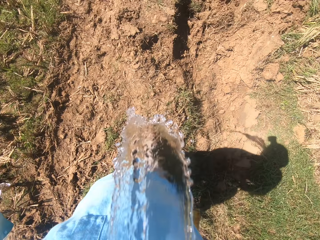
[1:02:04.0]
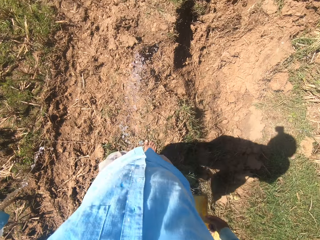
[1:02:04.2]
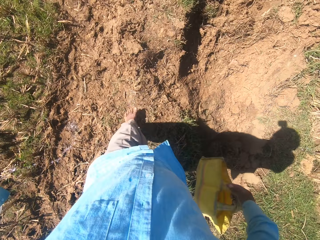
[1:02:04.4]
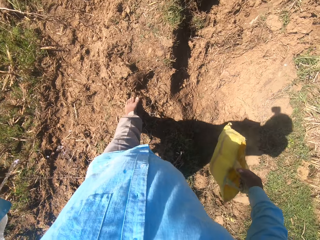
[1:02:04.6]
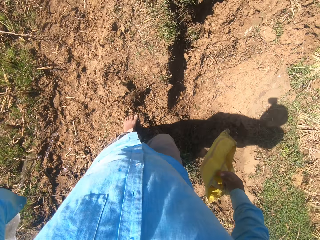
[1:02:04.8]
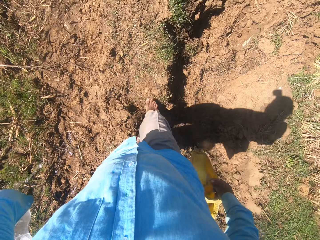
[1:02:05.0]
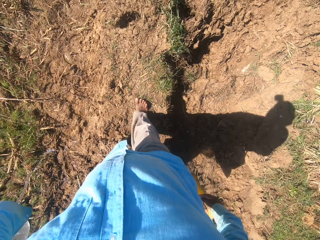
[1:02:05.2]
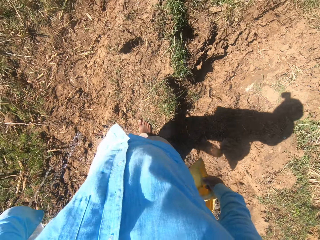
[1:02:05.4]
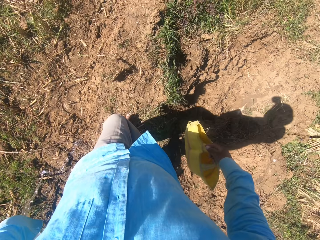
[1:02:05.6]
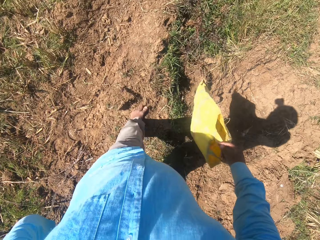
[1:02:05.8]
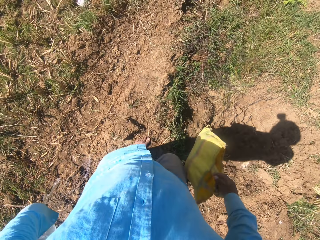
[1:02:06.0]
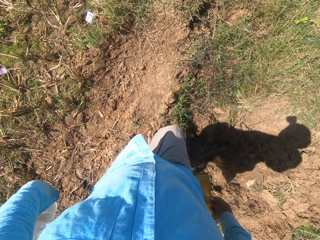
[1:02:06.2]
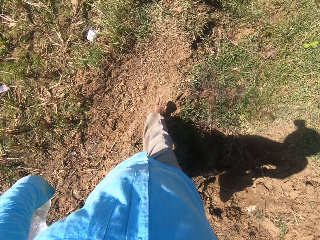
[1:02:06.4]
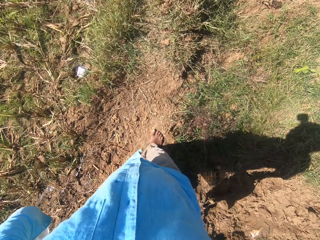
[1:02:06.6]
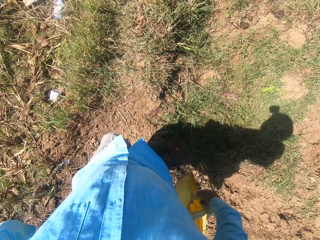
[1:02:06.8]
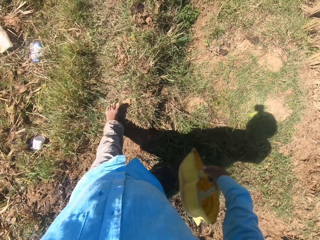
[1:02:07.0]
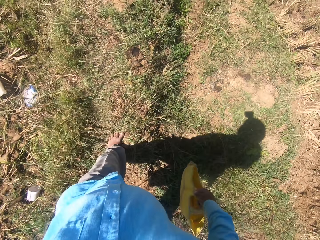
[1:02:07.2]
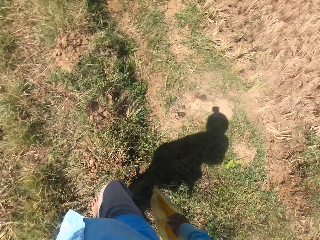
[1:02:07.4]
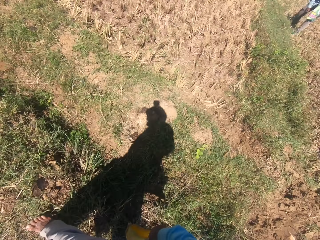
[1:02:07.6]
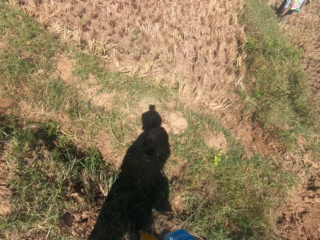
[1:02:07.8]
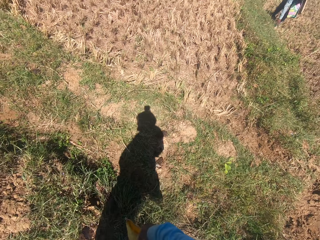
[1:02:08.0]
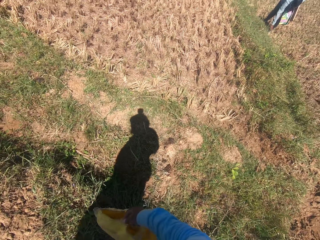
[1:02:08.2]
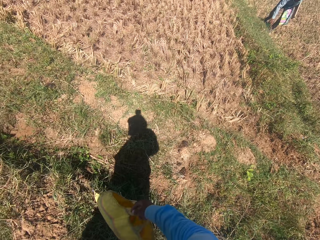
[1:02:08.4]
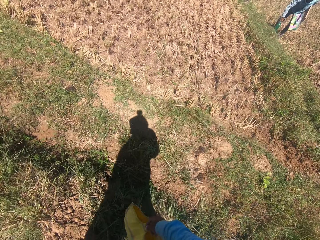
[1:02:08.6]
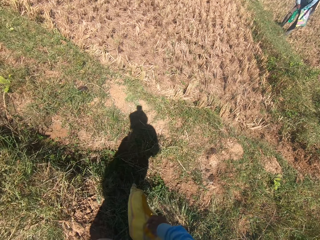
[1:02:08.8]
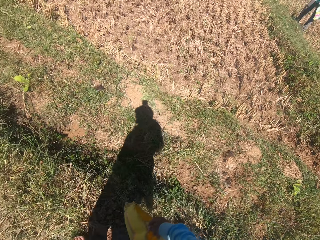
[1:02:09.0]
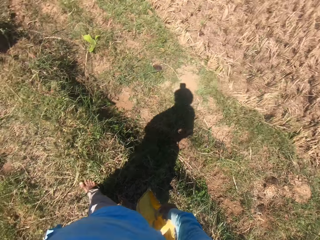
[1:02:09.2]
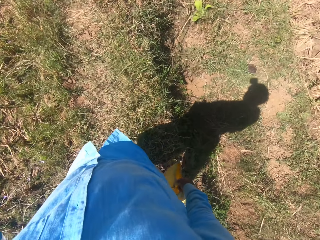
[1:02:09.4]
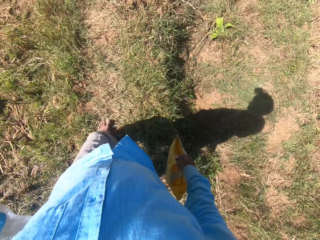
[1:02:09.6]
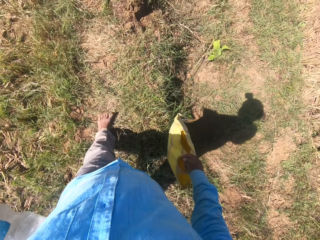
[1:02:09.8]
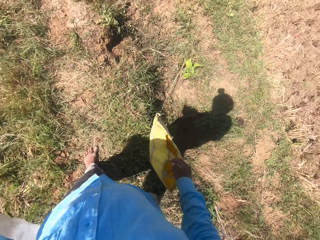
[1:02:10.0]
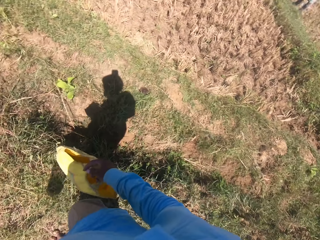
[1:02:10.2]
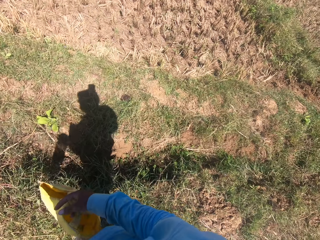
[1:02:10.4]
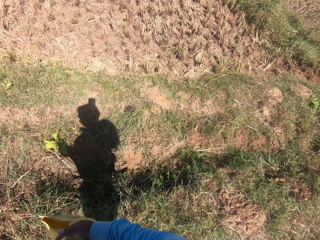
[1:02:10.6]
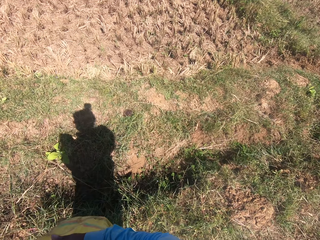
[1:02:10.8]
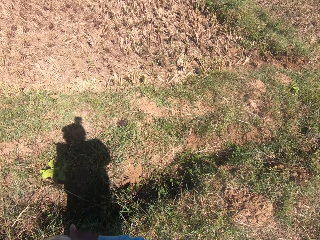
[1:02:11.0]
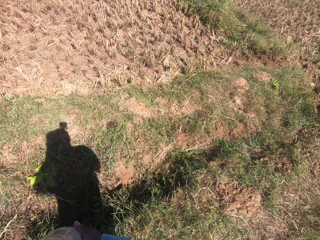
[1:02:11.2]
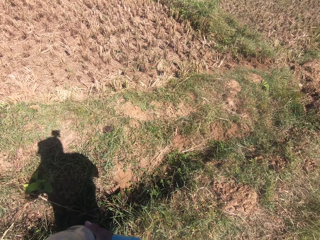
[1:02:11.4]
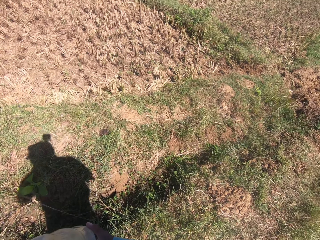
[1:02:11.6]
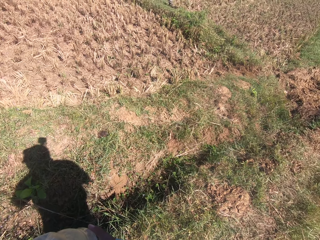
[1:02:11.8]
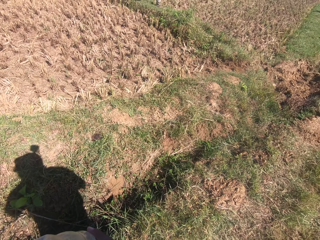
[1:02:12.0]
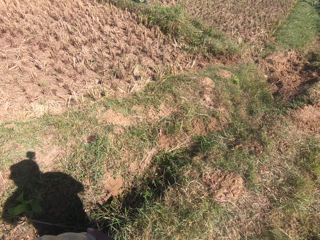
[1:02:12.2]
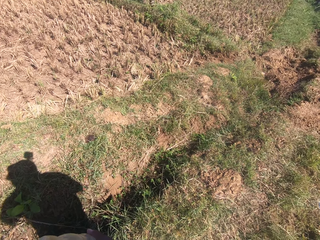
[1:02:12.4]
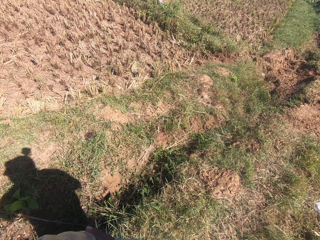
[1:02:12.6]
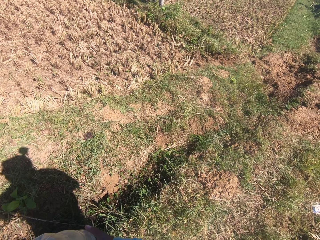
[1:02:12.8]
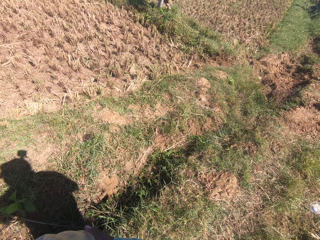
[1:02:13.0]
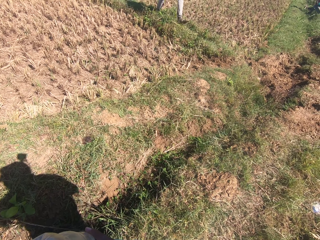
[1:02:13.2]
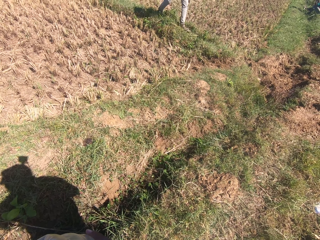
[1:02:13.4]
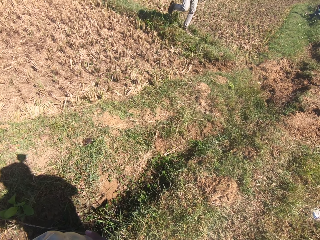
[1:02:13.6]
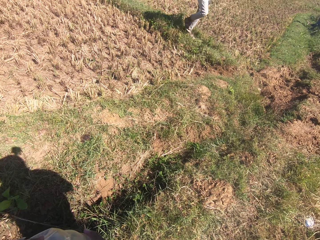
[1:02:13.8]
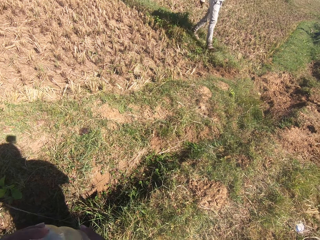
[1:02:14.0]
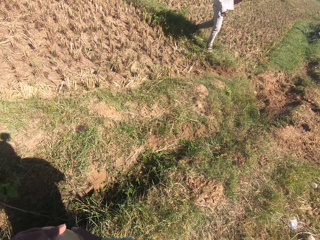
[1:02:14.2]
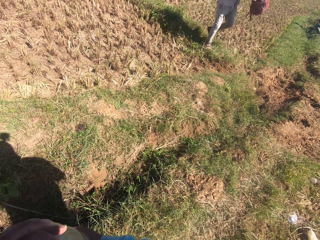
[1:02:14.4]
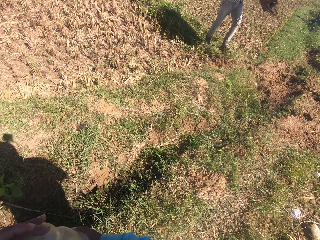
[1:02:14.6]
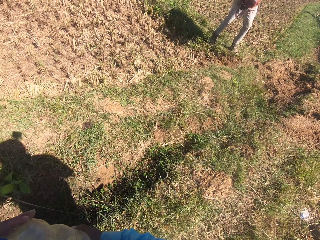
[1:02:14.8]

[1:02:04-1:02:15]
The camera wearer walks around the plantation field. They spit the water on the ground. They empty the bottle of water on the ground. They look at a man. They walk around the plantation field. The man touches the grass. The camera wearer covers the bottle. Another man walks on the far right of the camera wearer.

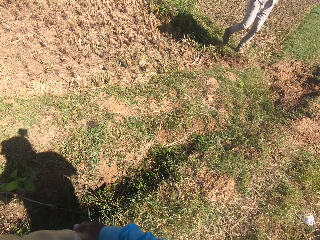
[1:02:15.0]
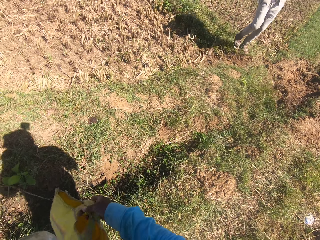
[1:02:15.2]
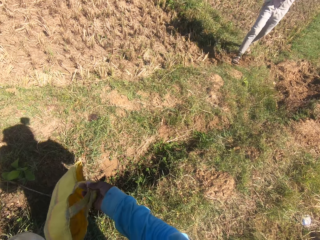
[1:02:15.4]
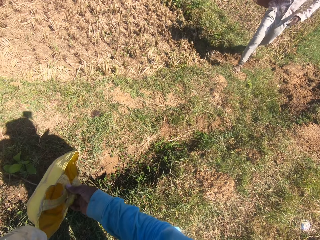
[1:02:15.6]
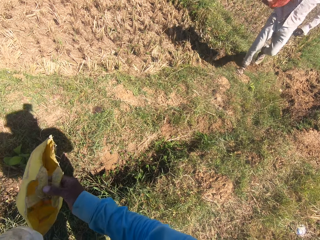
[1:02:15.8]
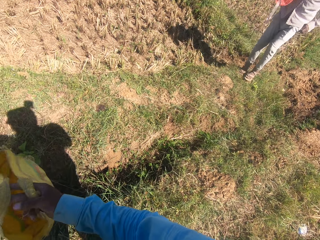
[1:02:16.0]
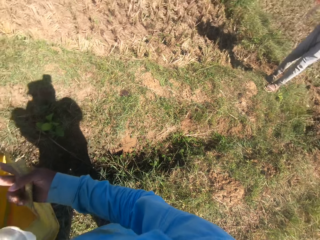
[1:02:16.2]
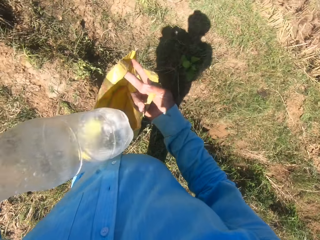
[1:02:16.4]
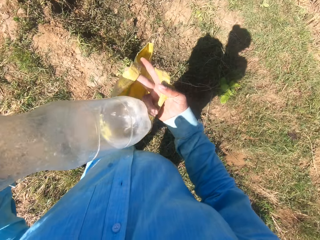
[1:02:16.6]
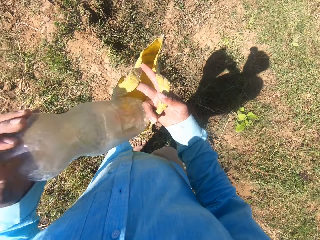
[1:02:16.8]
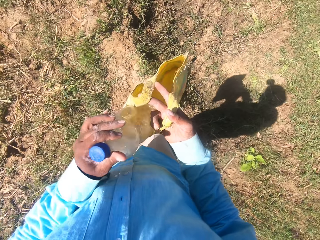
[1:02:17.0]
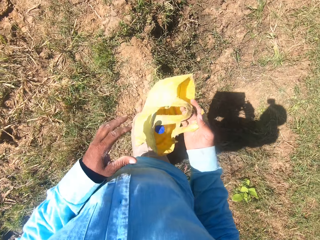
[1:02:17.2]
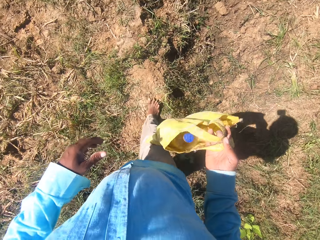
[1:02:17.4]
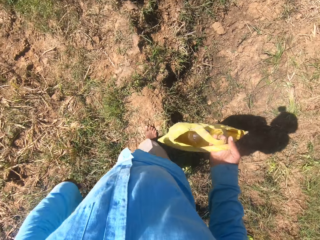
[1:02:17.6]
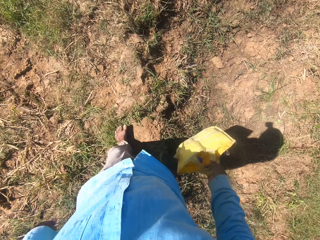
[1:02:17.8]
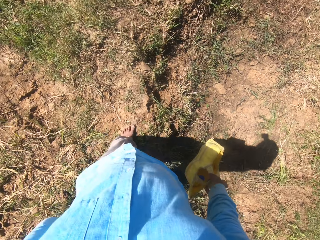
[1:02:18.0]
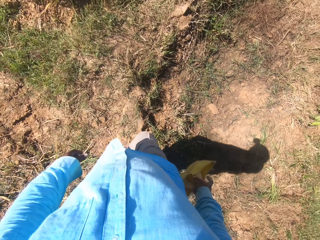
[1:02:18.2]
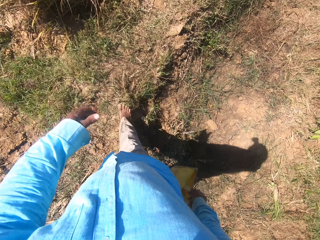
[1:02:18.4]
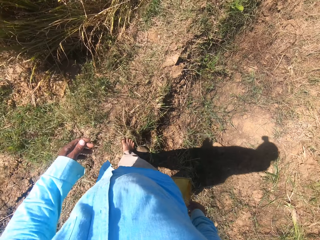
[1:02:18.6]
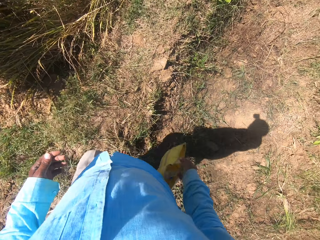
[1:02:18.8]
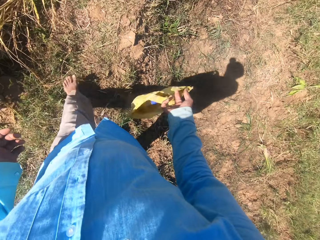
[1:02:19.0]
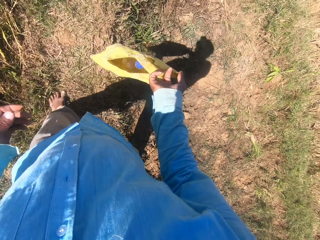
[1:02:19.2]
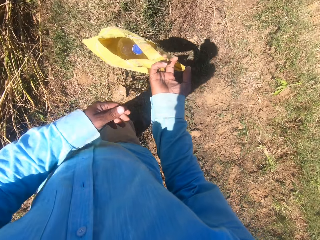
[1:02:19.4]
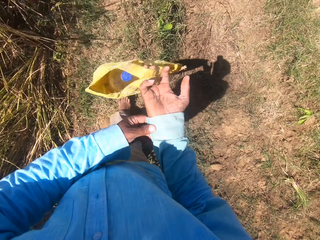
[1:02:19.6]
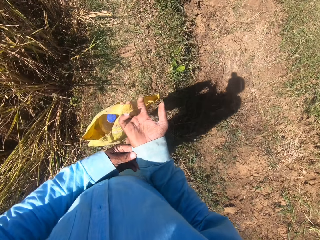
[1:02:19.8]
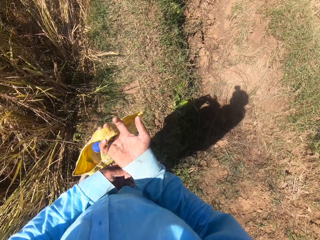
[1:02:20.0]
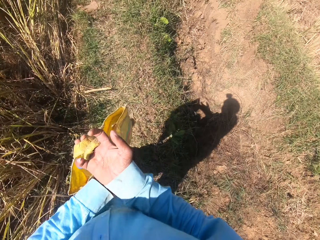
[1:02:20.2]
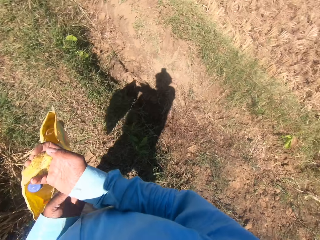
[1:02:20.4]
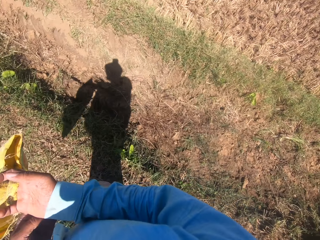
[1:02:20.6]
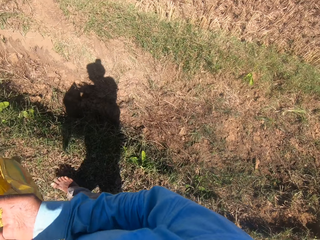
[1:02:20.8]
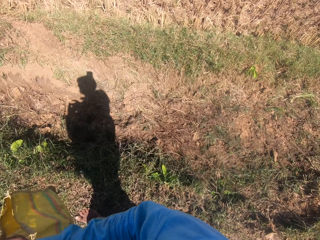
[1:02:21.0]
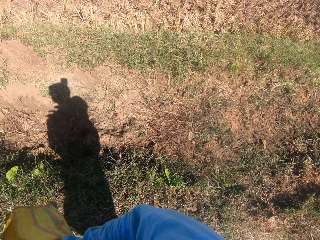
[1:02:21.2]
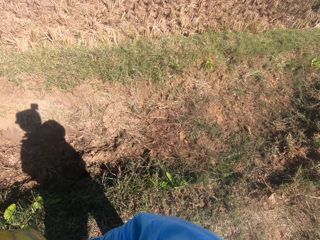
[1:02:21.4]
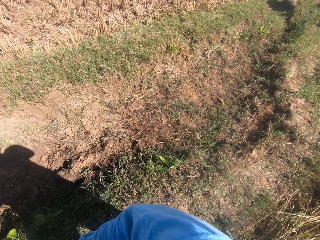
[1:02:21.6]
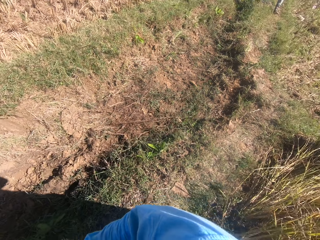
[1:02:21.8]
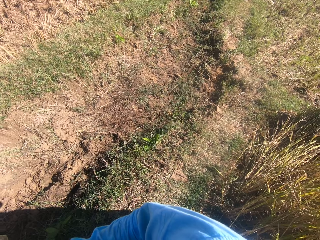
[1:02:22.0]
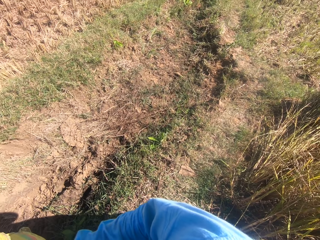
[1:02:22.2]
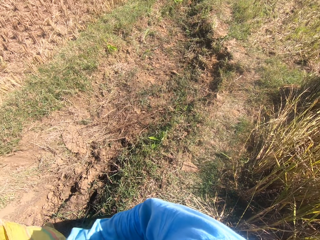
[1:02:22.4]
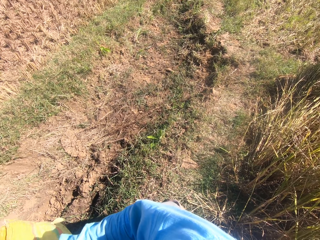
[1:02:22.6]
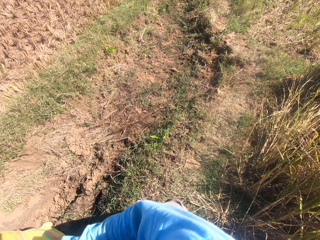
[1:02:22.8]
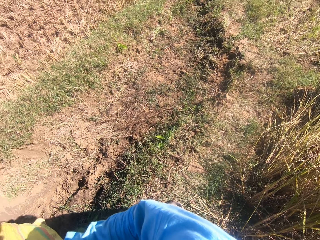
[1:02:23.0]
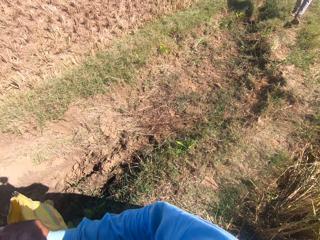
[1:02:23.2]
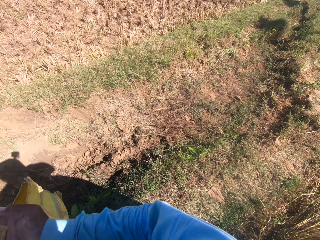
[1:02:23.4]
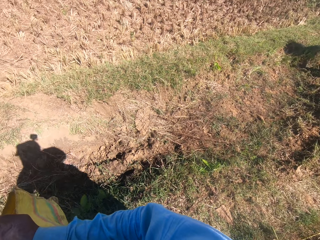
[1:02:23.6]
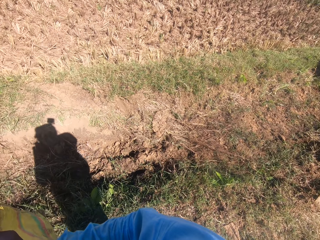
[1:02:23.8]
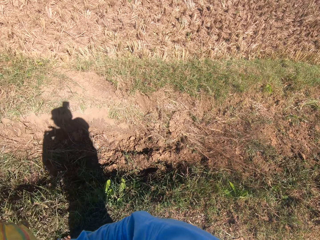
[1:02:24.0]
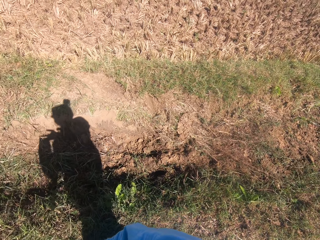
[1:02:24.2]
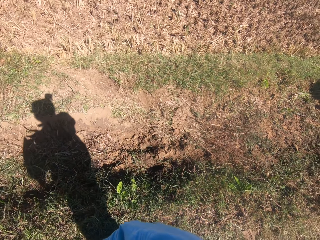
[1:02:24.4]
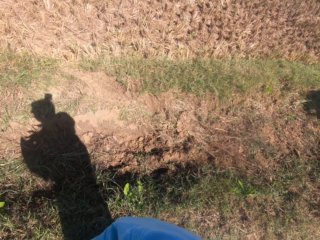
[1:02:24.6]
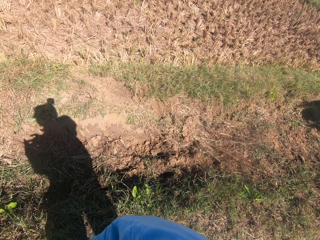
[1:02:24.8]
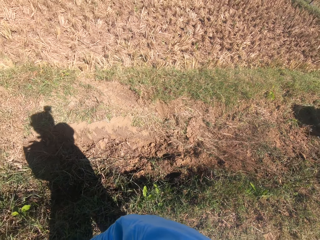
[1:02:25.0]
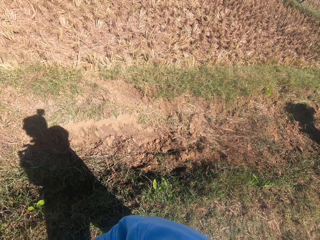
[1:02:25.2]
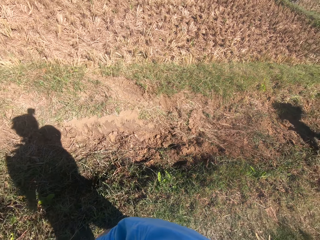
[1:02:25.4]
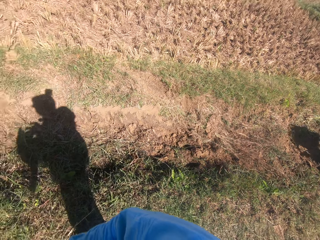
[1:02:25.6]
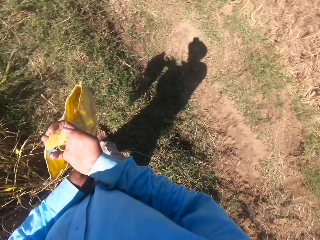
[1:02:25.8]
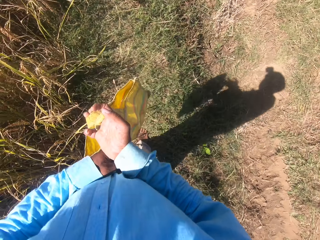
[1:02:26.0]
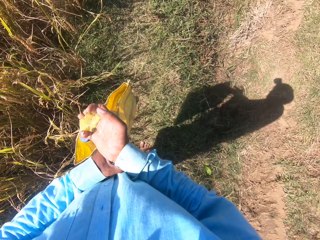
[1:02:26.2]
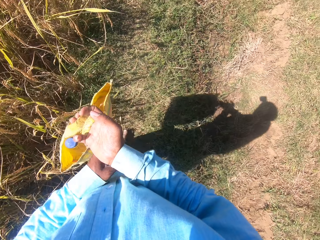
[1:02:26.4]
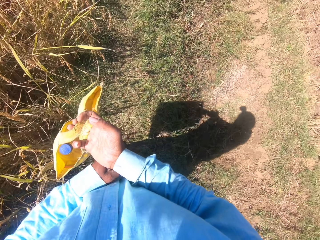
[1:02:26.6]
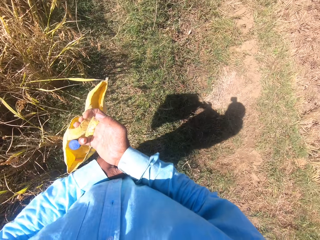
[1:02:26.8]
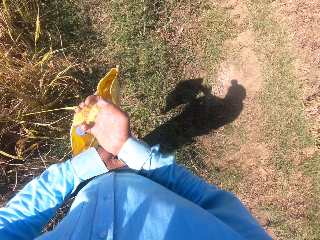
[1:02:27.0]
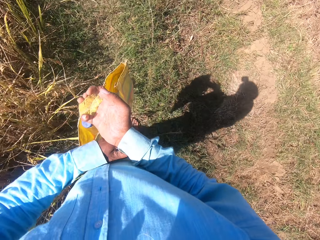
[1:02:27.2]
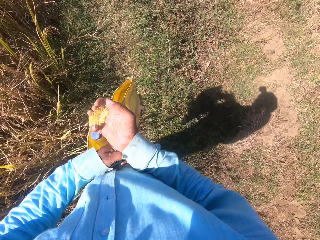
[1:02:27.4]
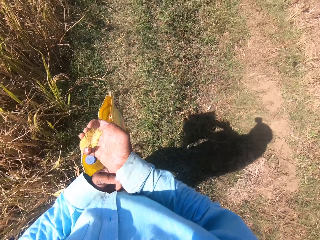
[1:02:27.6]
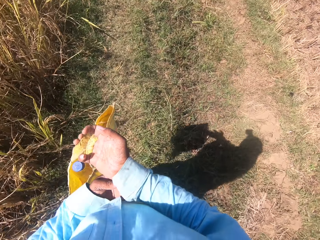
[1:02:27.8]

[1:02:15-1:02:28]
A man walks towards the camera wearer. The camera wearer opens the bag in his right hand. He drops the water bottle into the plastic bag. He walks around the plantation field. He adjusts the button on his right sleeve. He turns to the man. He converses with the man. He continues to walk on the field.
